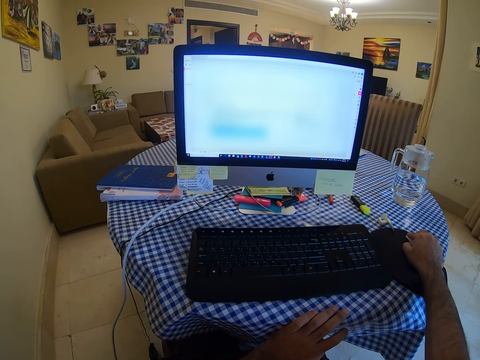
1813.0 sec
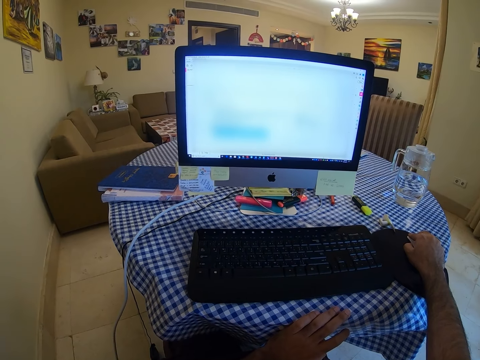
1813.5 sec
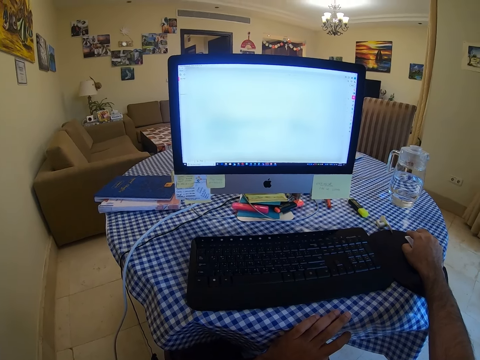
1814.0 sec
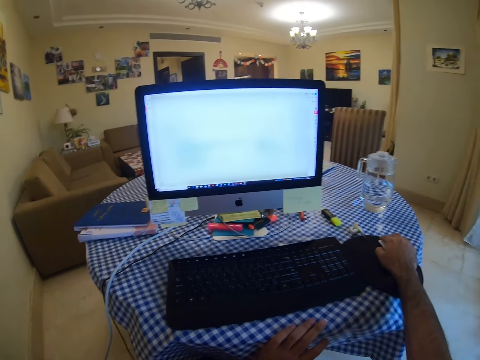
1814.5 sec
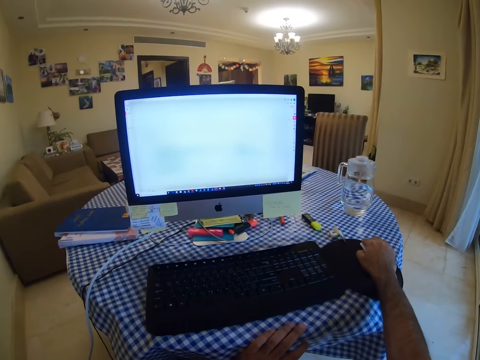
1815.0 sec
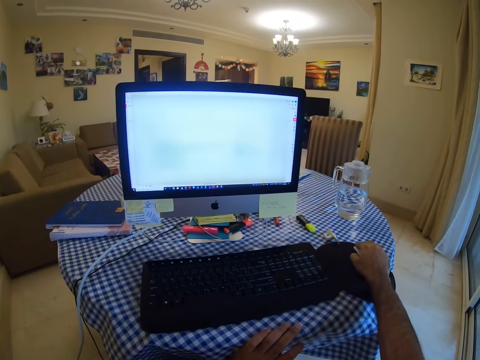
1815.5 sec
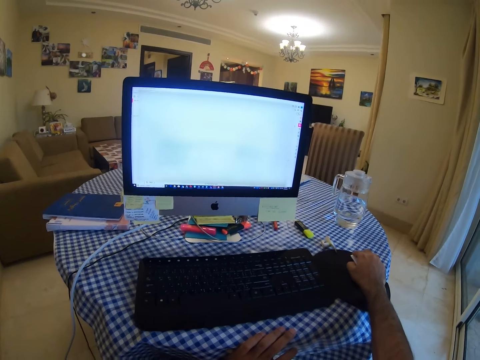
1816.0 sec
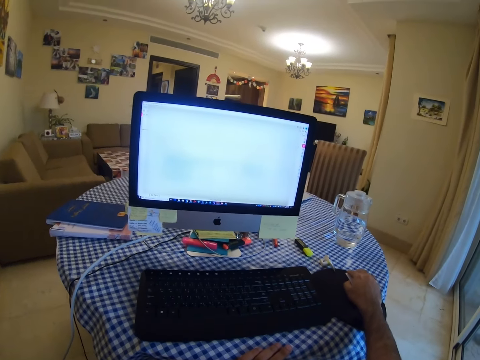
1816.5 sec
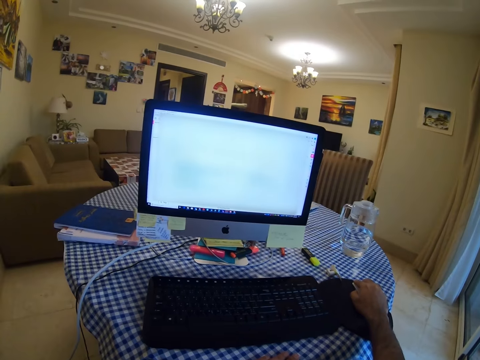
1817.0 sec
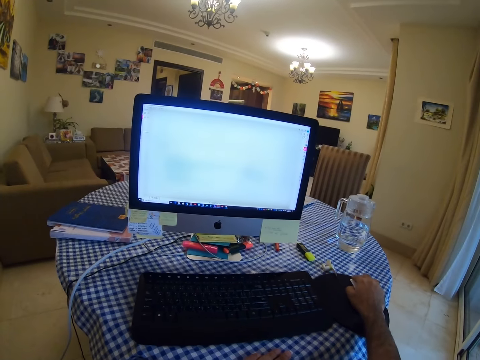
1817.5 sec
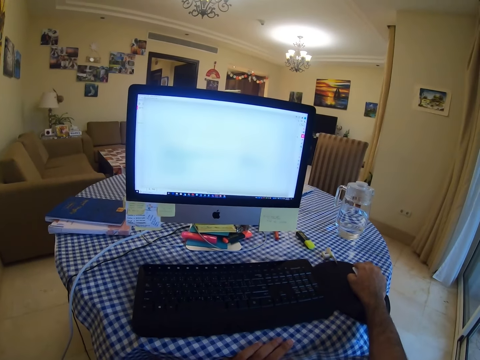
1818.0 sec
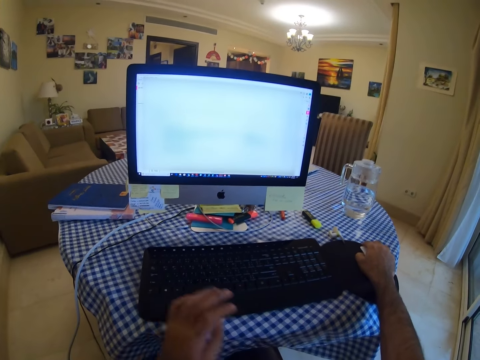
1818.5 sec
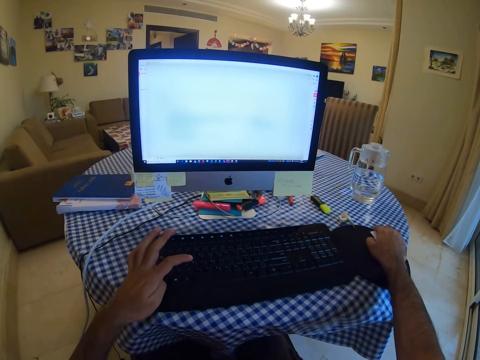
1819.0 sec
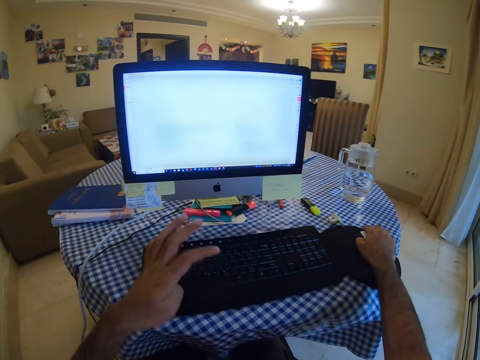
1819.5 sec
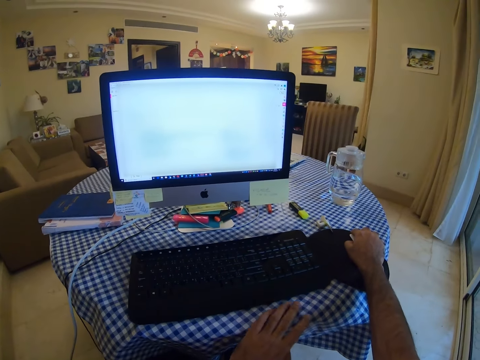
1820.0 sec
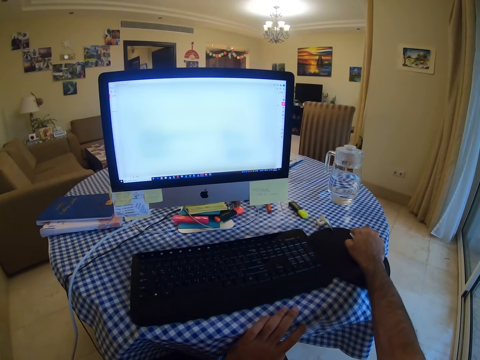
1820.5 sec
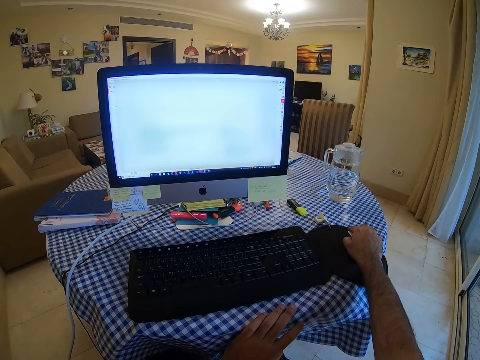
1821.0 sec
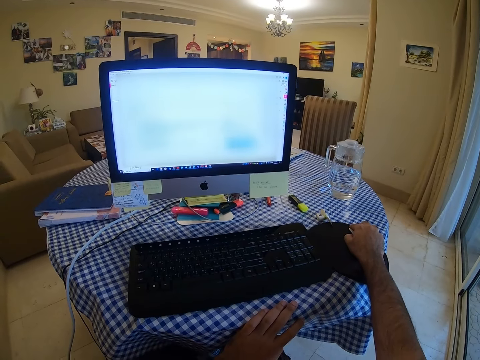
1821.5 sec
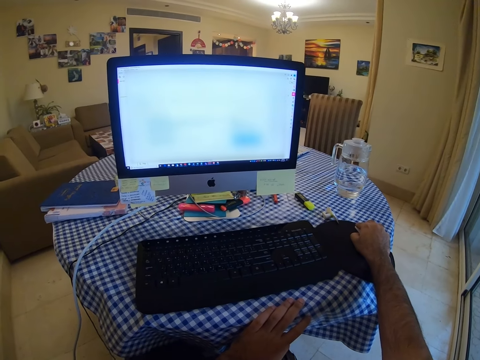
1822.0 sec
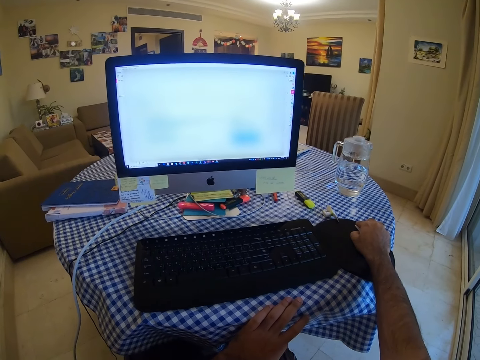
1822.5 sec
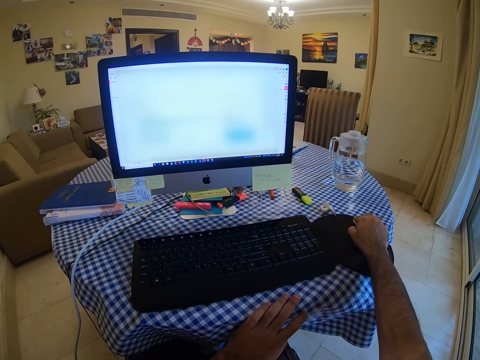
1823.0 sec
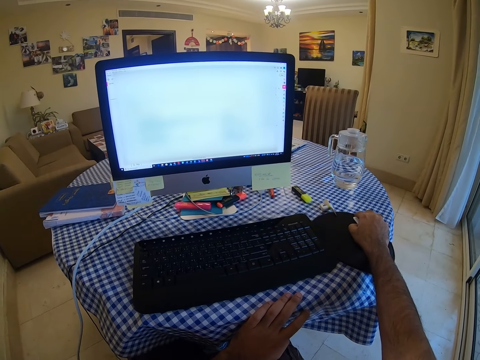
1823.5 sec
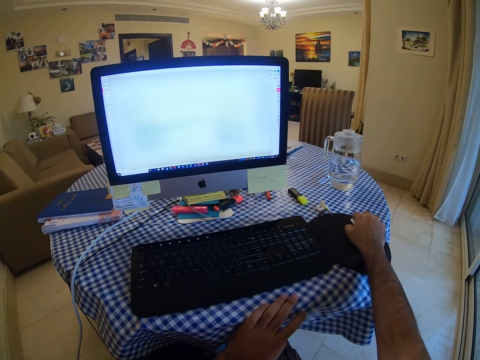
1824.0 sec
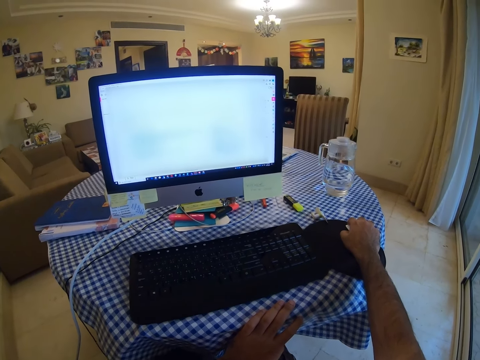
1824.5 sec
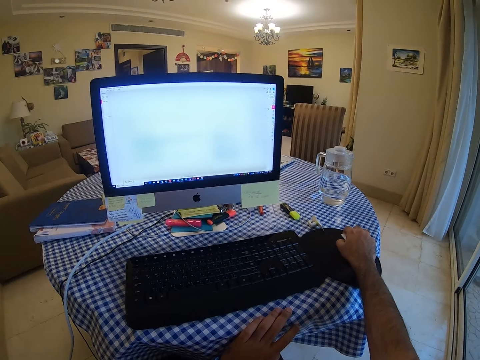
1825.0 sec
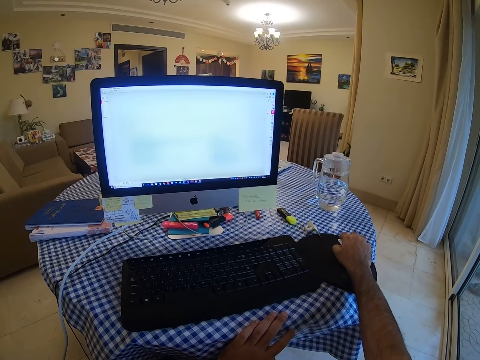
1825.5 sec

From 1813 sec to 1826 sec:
The camera wearer types on the keyboard. They click on the mouse and place the left hand on the table. They click on the mouse.

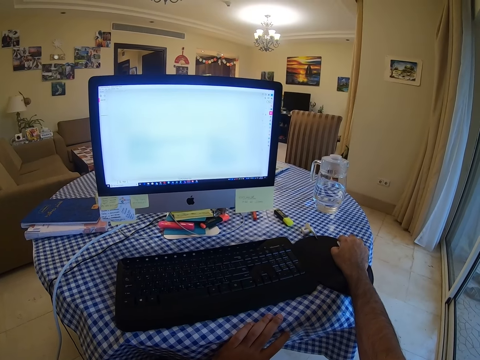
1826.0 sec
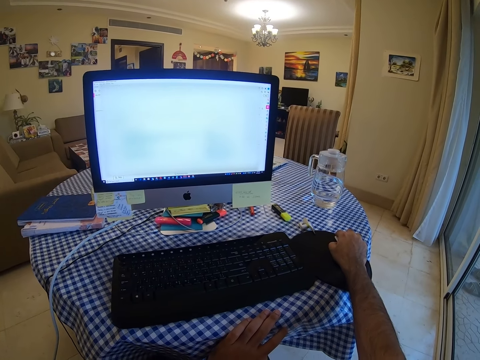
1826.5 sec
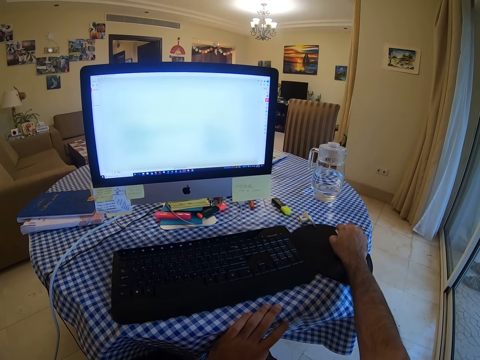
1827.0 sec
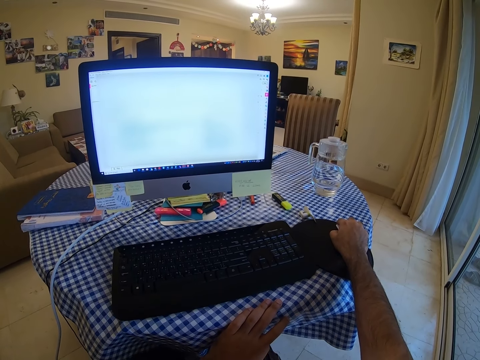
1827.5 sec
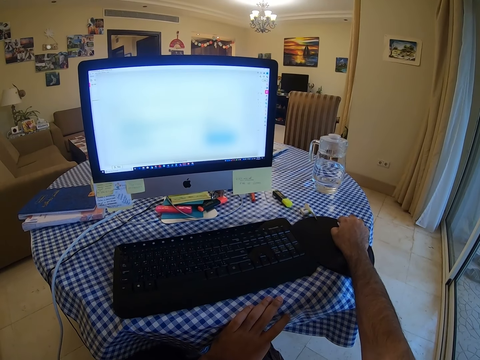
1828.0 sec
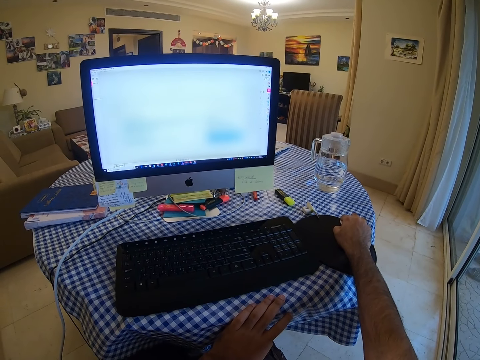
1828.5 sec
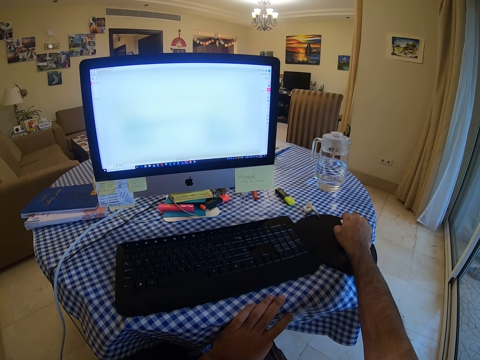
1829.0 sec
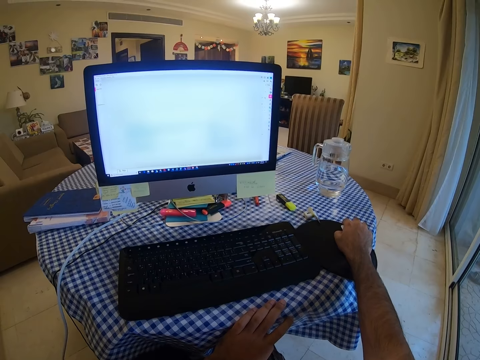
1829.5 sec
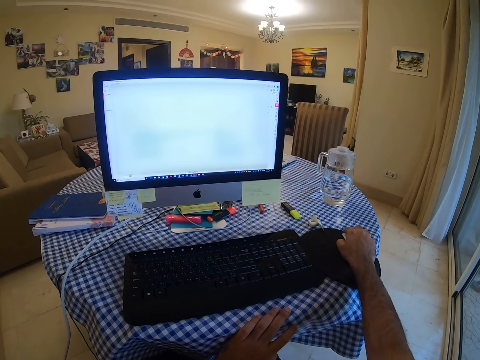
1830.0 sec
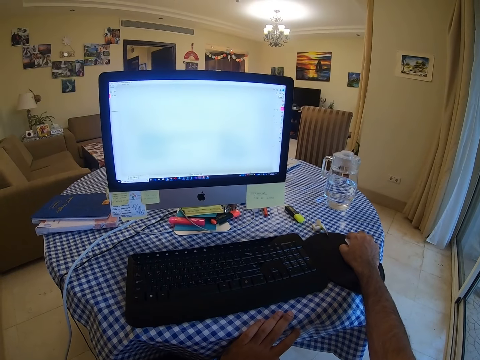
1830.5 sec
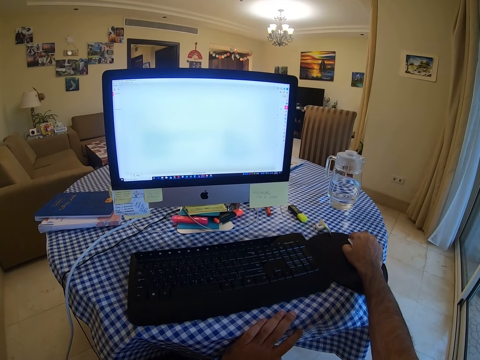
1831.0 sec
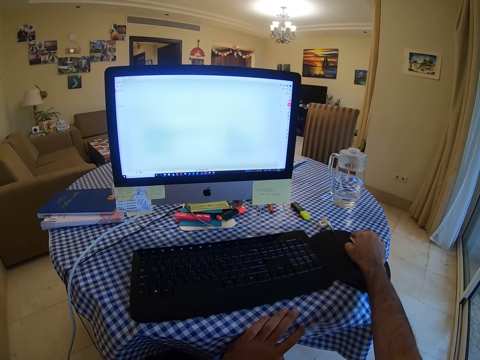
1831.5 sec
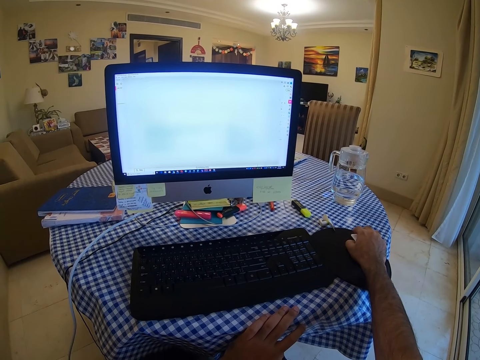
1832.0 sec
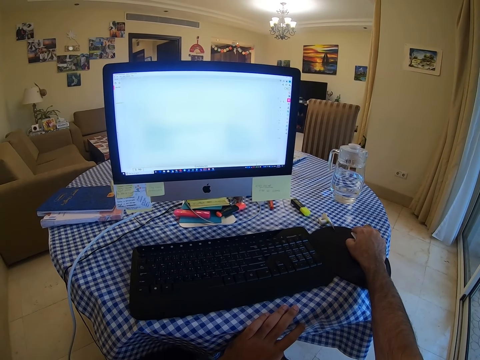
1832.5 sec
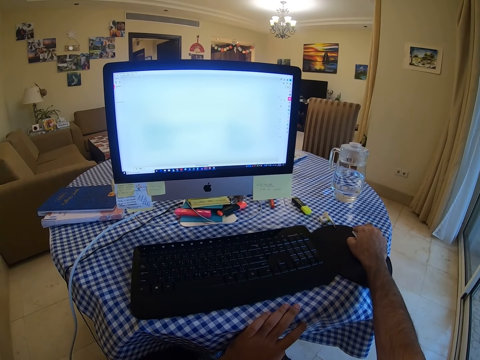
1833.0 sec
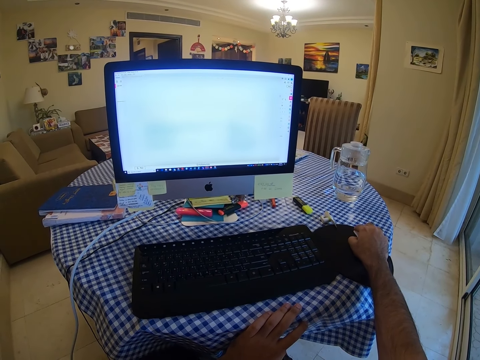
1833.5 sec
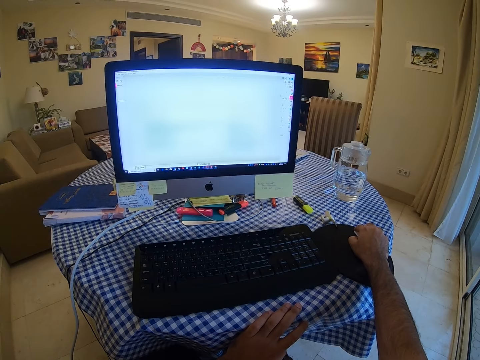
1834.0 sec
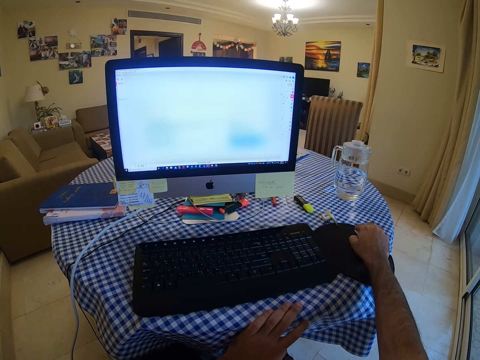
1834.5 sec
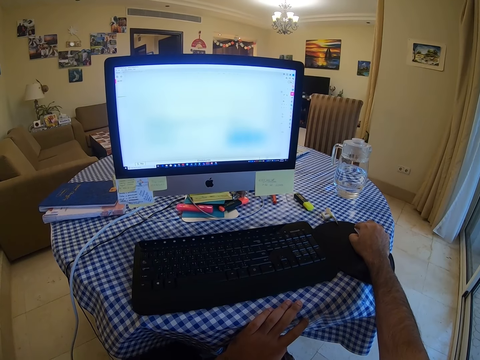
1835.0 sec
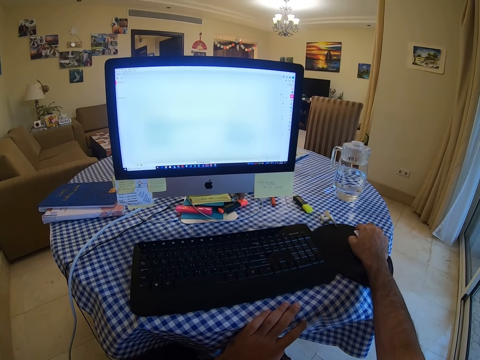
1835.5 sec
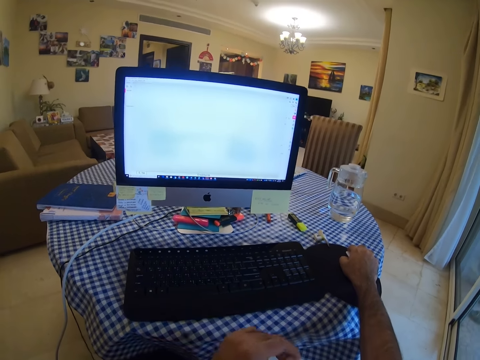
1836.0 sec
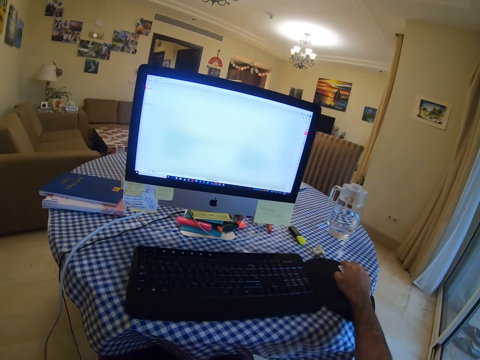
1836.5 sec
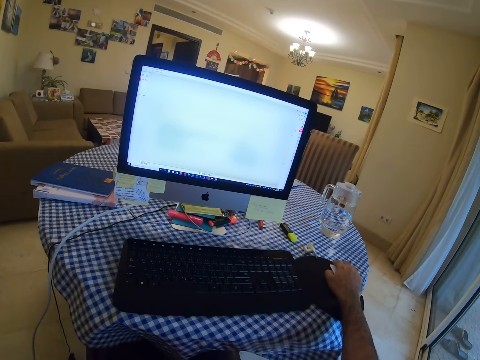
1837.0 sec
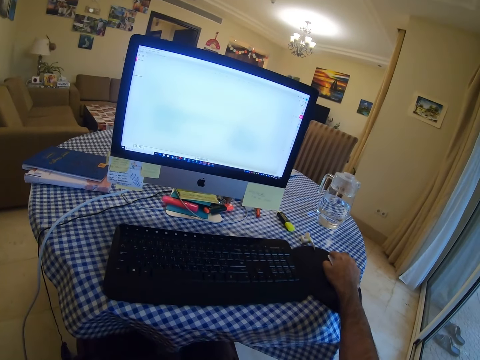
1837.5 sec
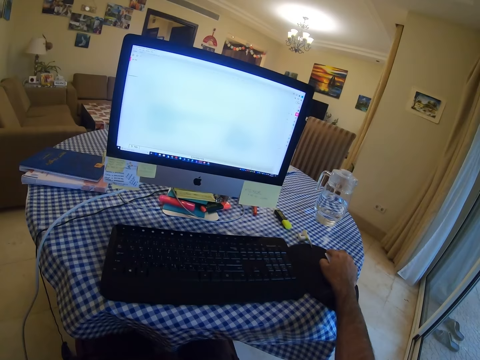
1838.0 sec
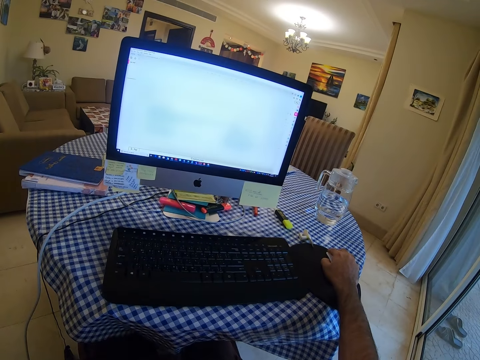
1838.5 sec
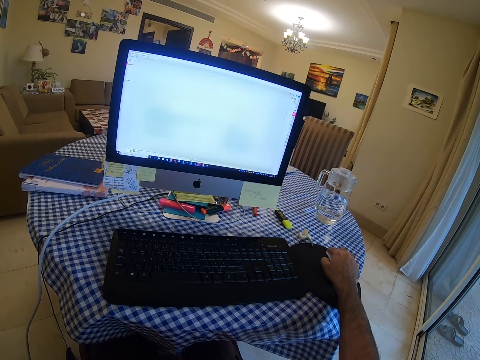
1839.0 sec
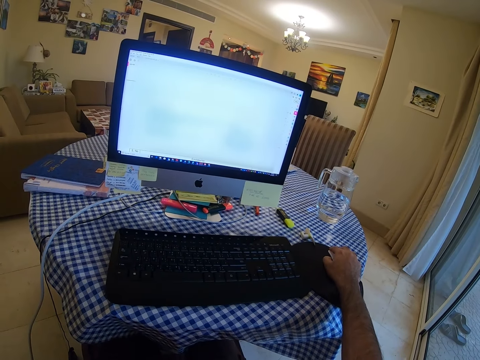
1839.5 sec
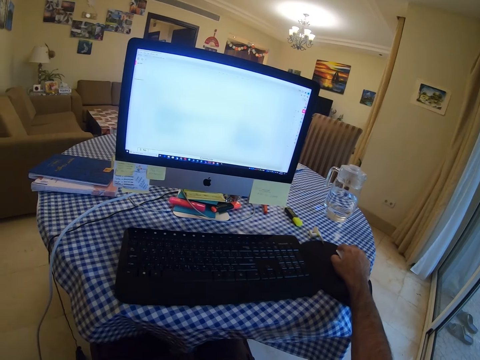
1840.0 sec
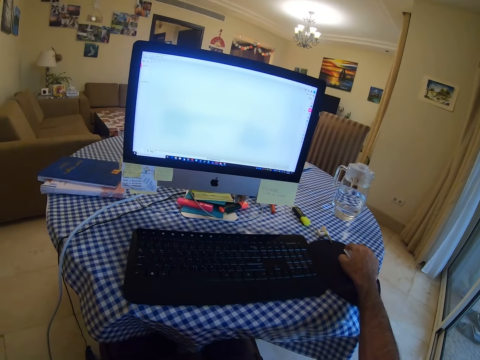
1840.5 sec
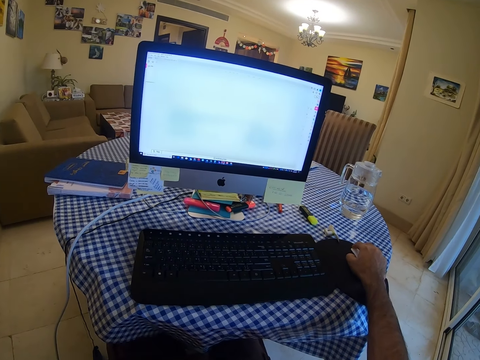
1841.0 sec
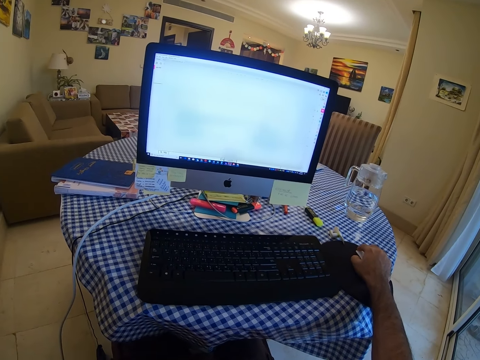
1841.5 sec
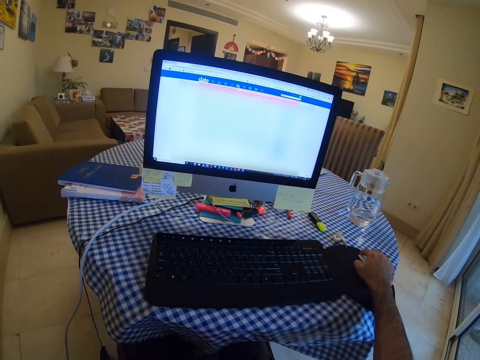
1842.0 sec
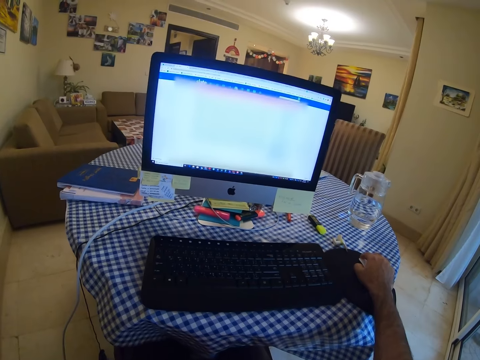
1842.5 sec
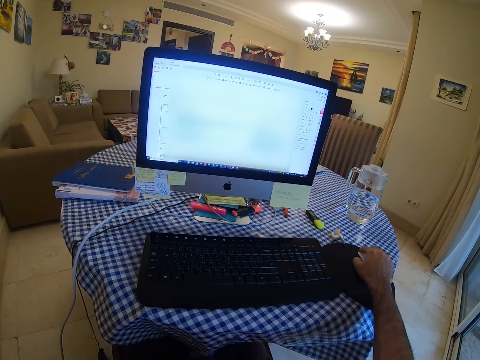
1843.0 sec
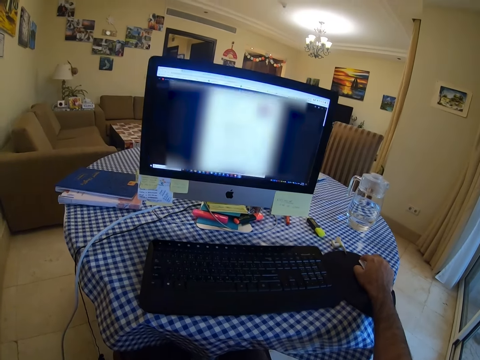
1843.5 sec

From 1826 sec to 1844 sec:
The camera wearer looks at the computer. They hold the mouse.
